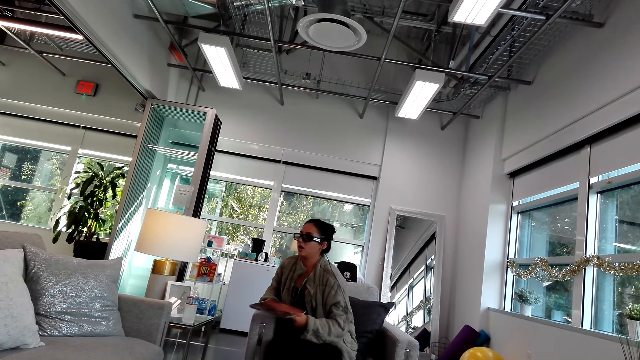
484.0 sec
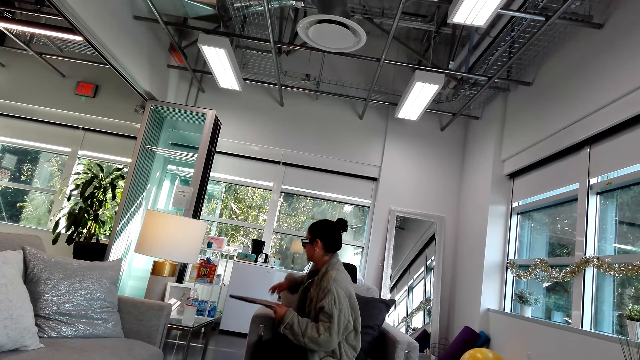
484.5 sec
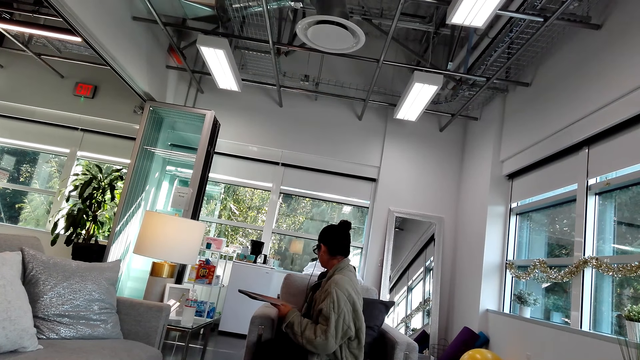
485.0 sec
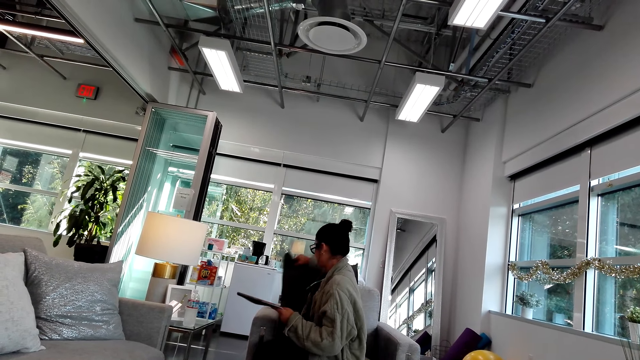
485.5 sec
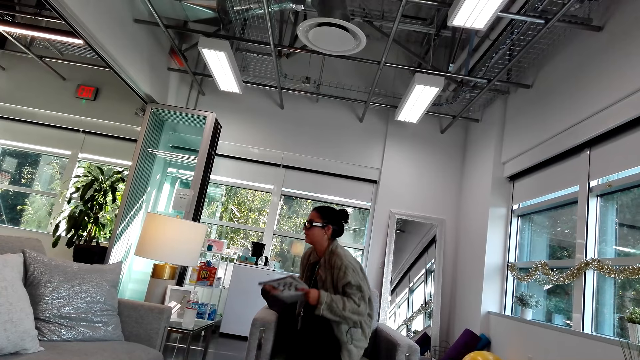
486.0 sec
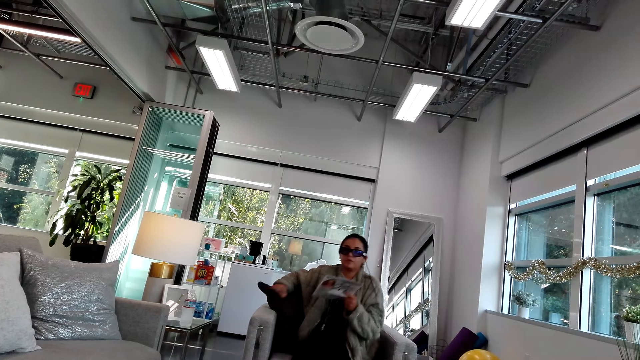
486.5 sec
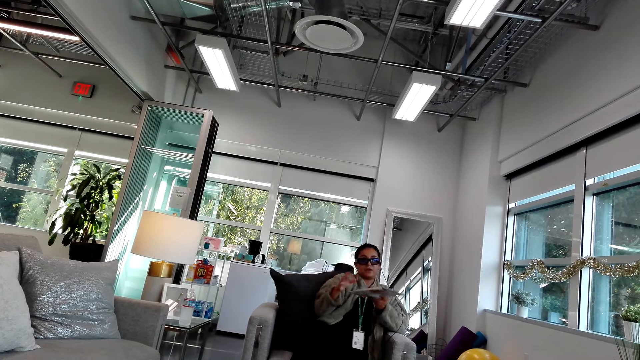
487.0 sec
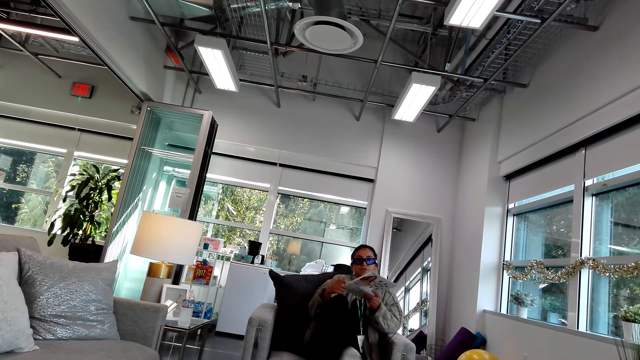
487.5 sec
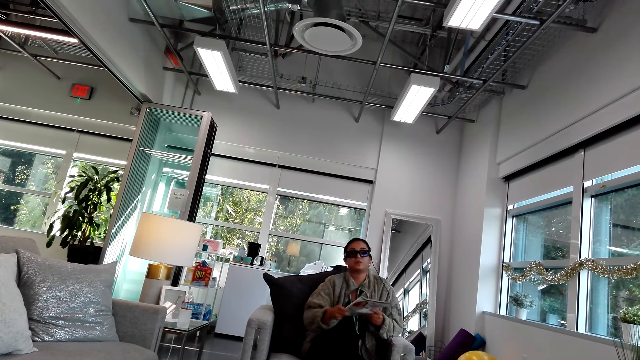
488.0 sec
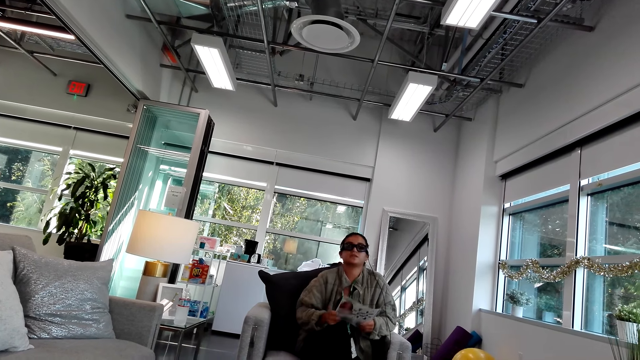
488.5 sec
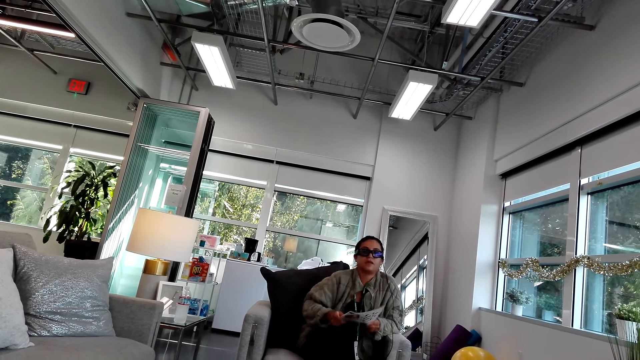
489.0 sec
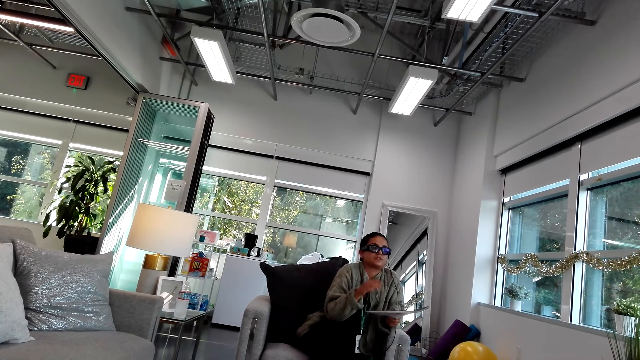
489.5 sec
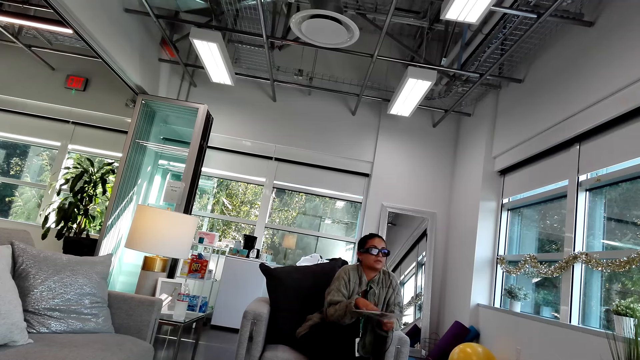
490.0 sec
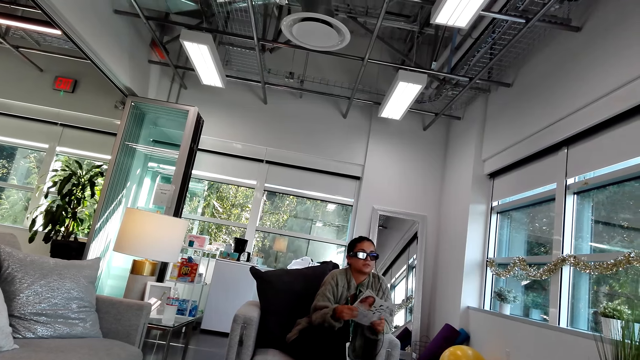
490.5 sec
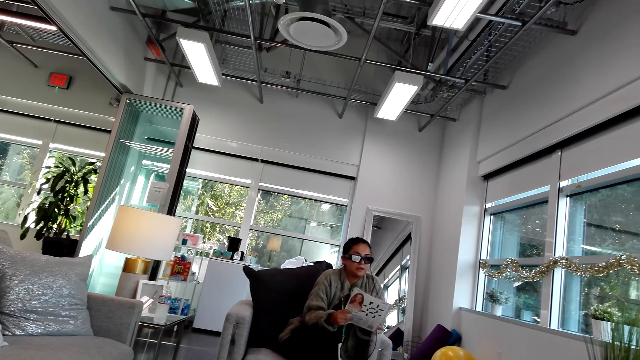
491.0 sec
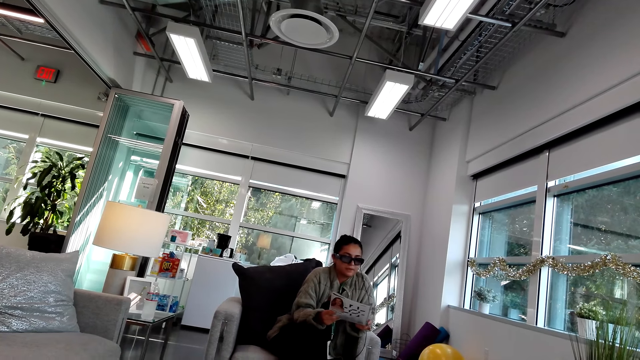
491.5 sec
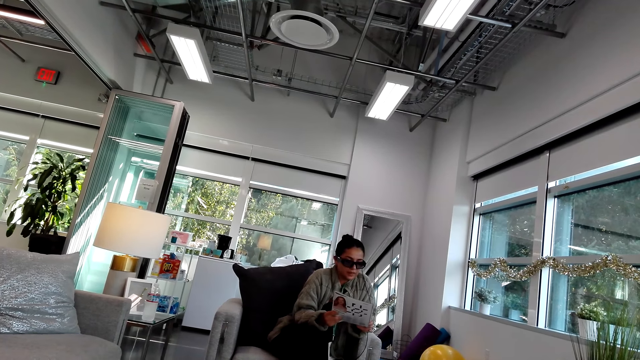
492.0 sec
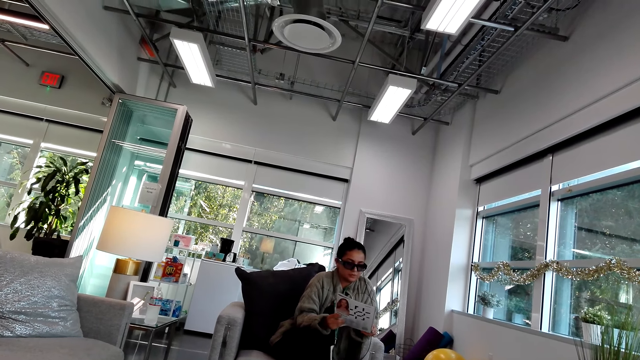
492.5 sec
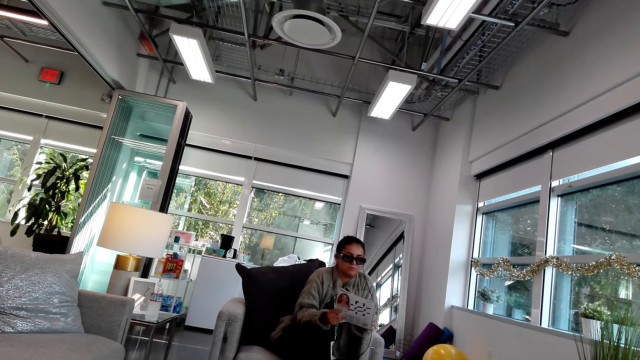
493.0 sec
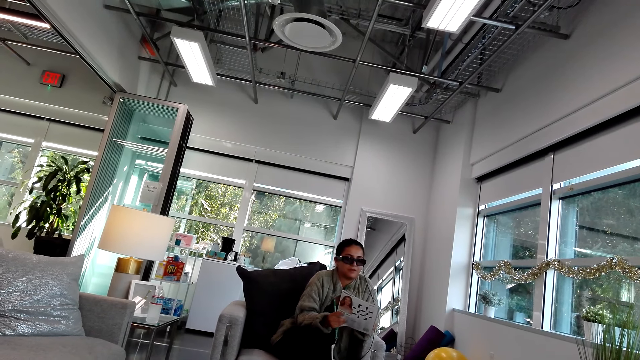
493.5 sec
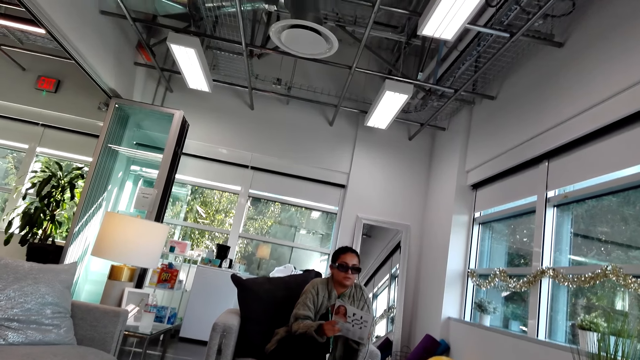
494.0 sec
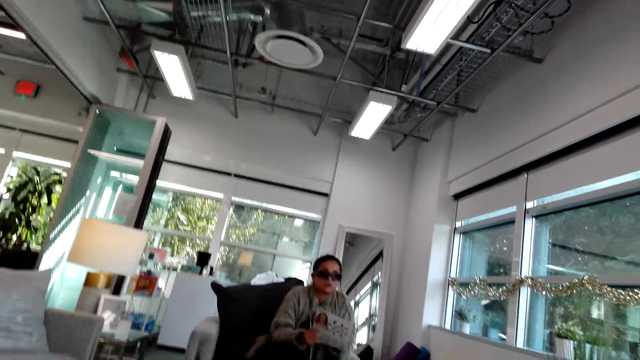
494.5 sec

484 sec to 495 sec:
A woman turns backwards. She moves a pillow with a hand, puts a leg on top of the other and holds a magazine with a hand.

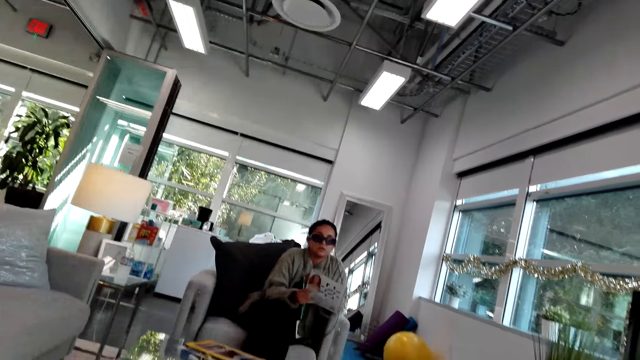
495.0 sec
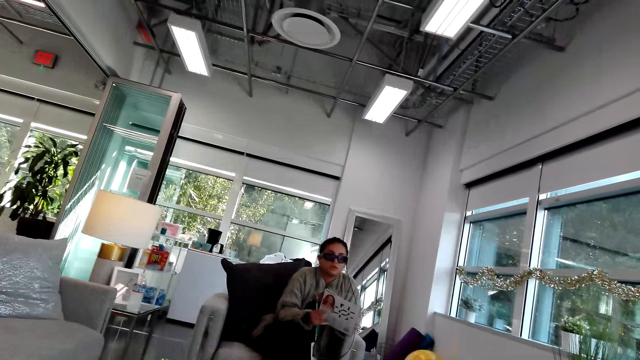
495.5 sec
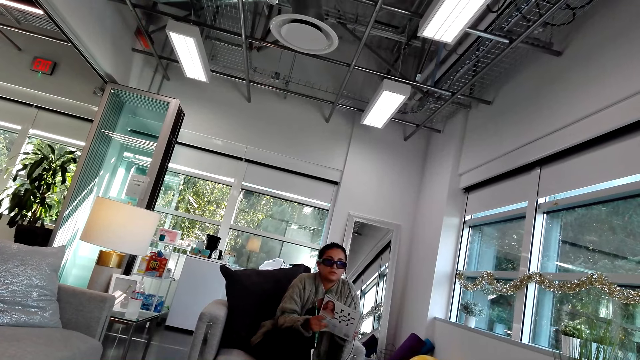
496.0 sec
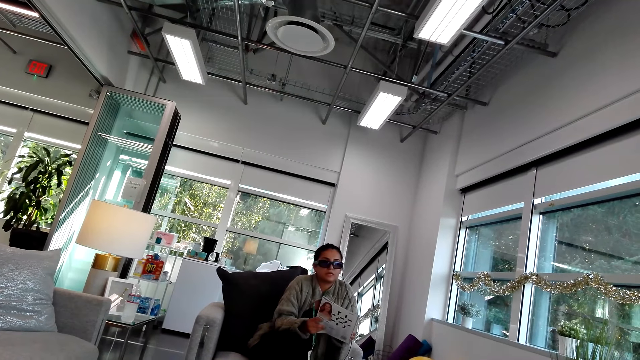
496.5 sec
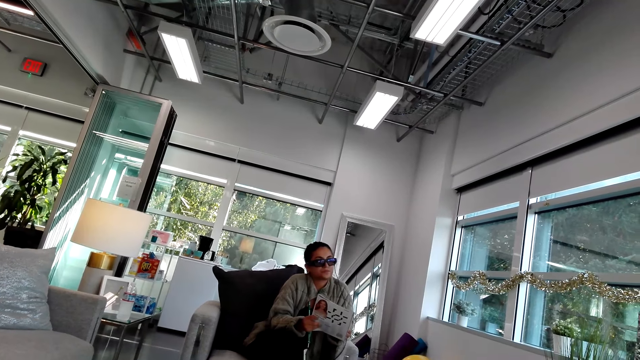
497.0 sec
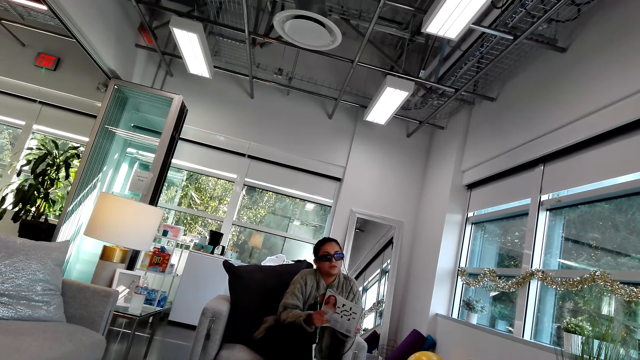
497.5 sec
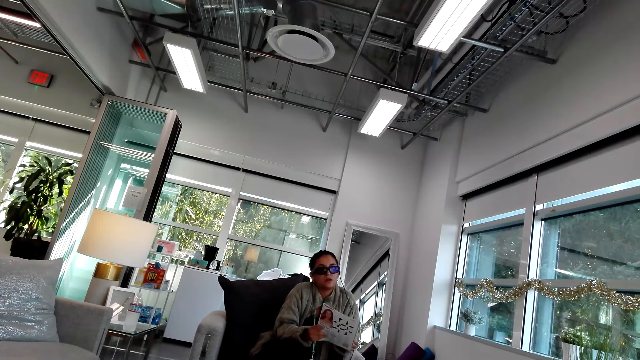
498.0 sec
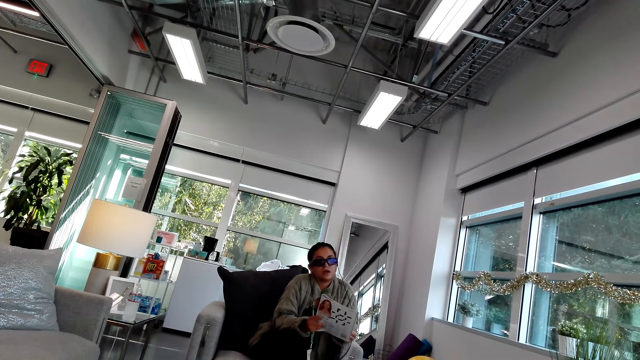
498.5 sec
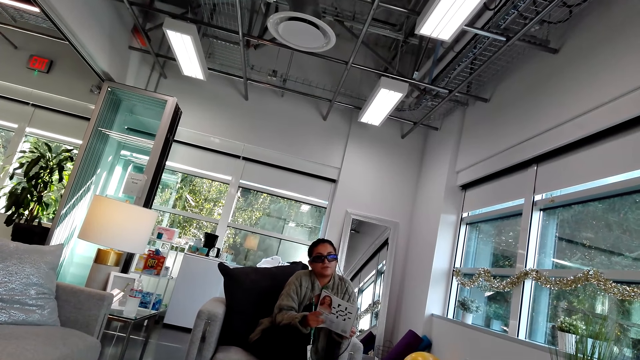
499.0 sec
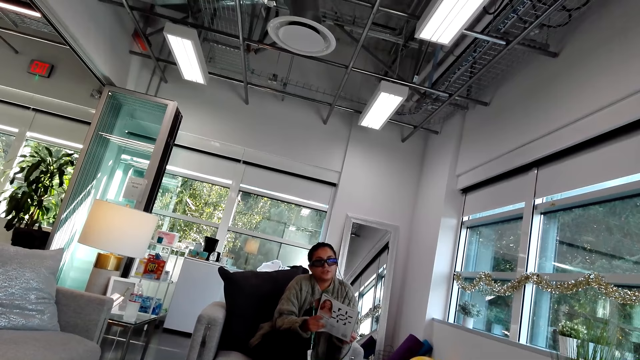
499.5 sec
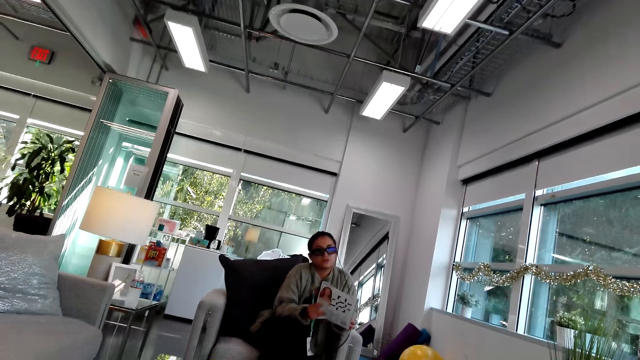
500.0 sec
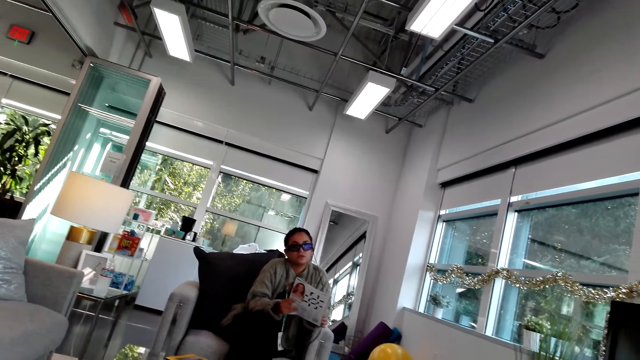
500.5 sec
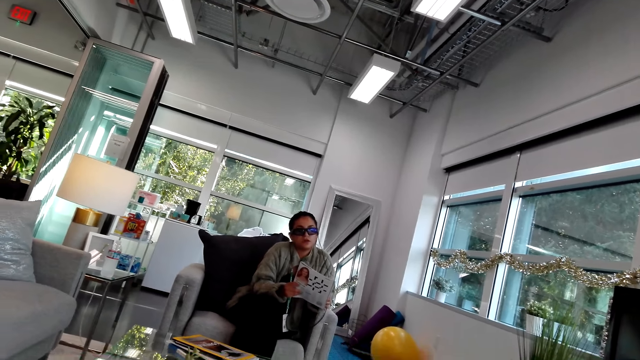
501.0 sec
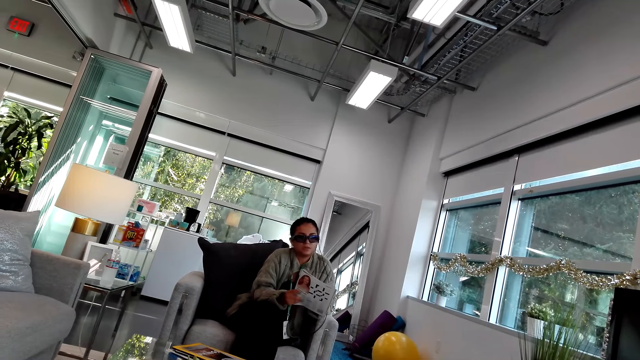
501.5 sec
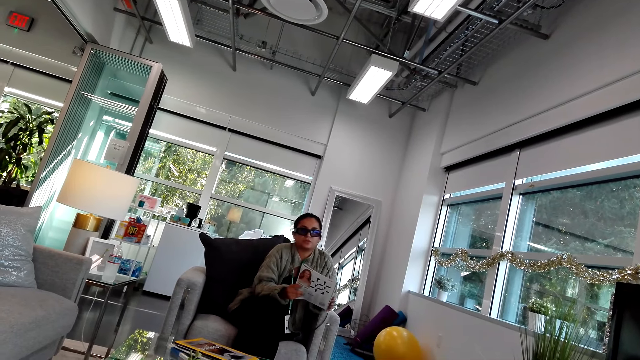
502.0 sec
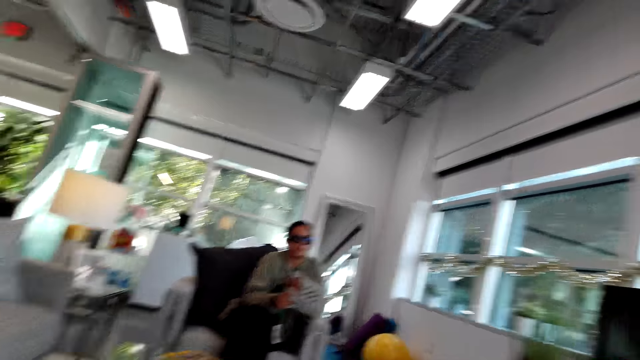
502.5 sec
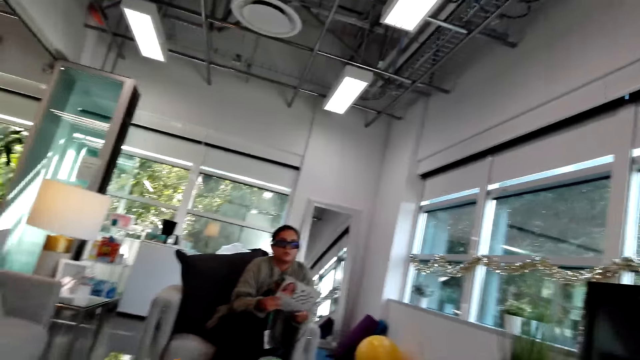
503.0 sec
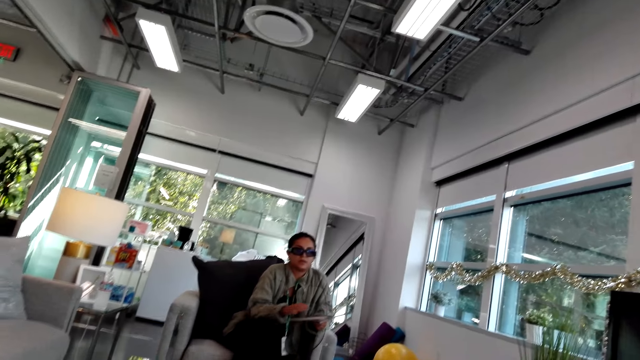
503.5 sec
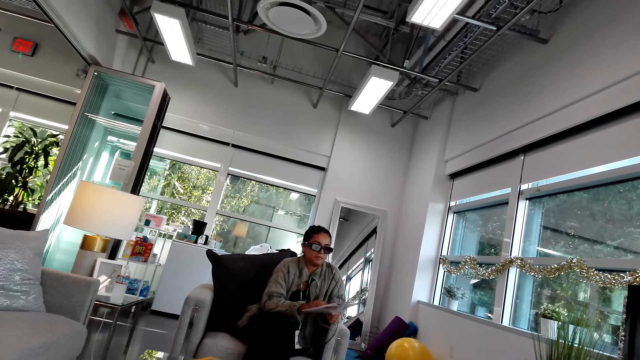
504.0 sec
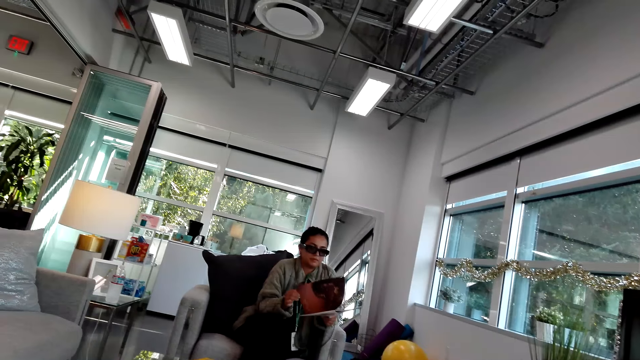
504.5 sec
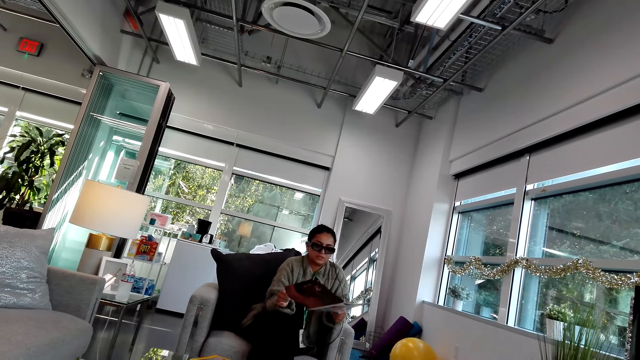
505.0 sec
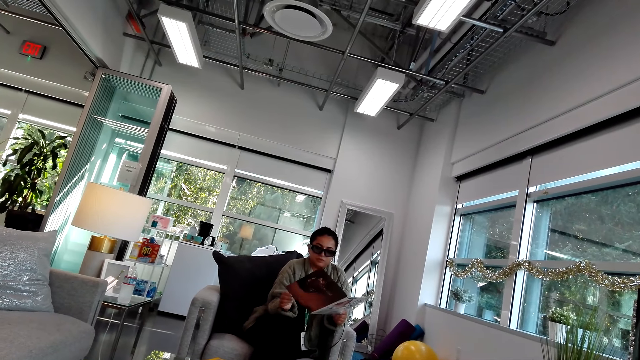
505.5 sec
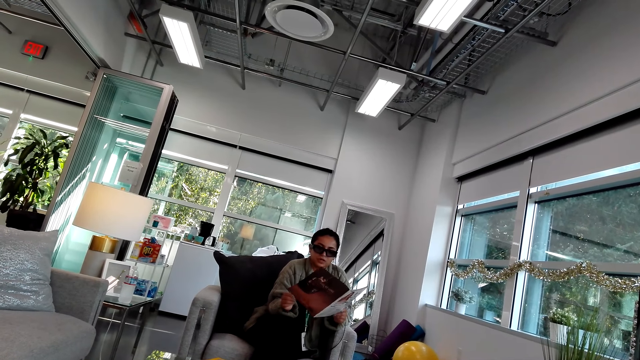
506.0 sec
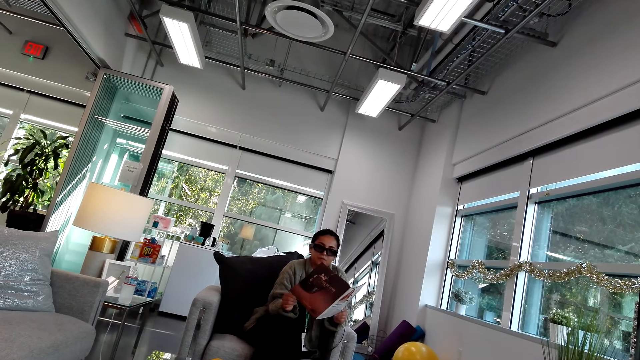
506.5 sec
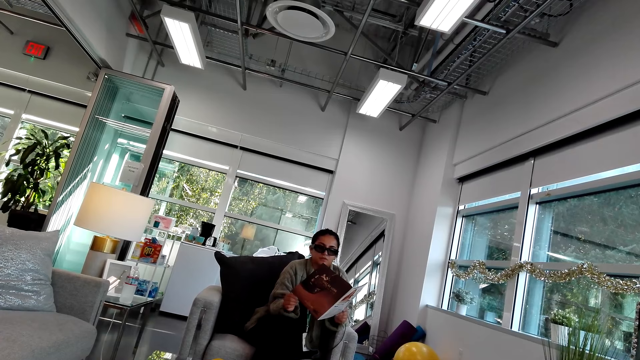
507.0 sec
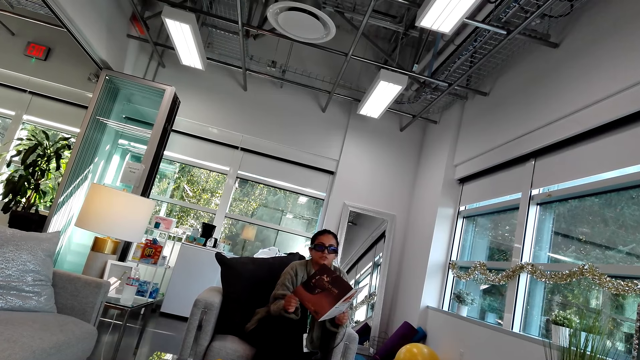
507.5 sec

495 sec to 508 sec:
The camera wearer looks at the woman. The woman opens the magazine.
